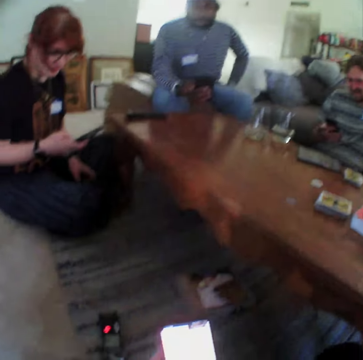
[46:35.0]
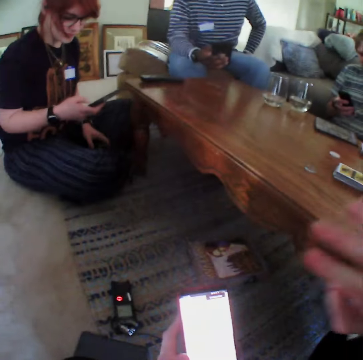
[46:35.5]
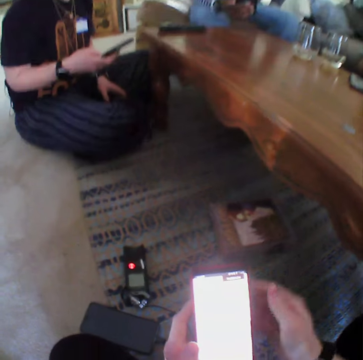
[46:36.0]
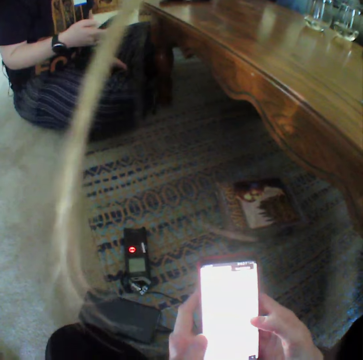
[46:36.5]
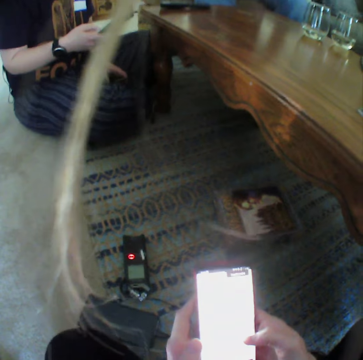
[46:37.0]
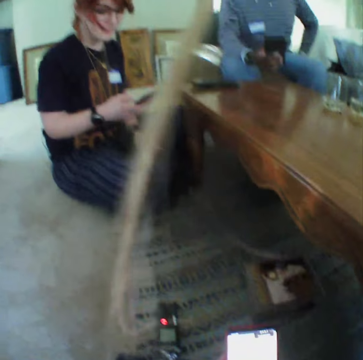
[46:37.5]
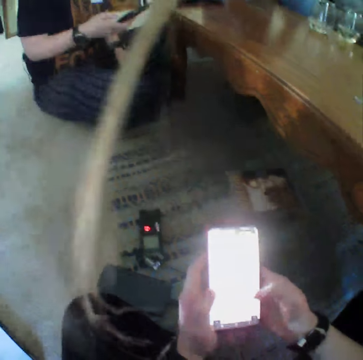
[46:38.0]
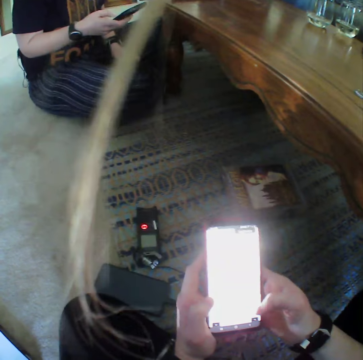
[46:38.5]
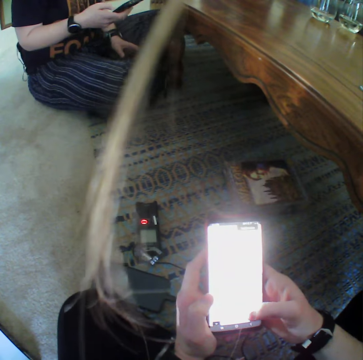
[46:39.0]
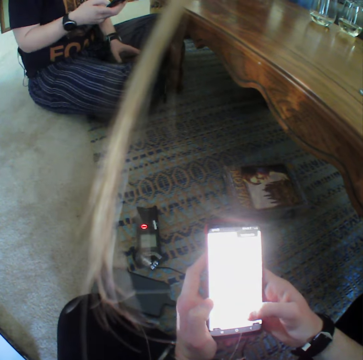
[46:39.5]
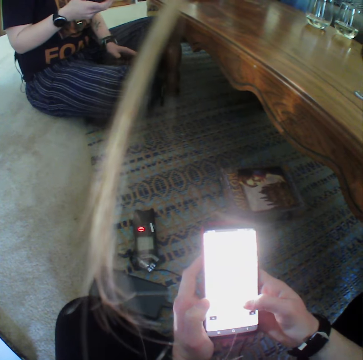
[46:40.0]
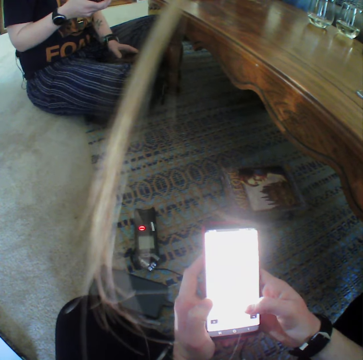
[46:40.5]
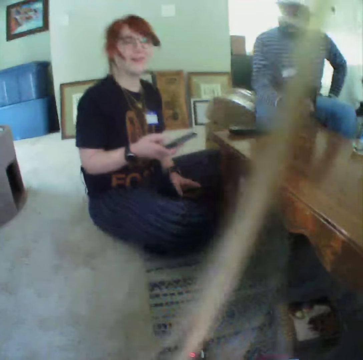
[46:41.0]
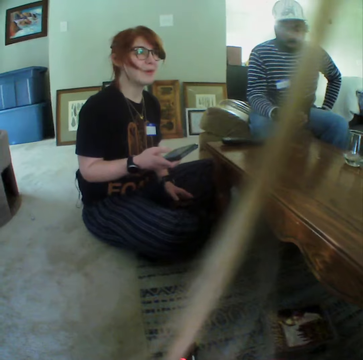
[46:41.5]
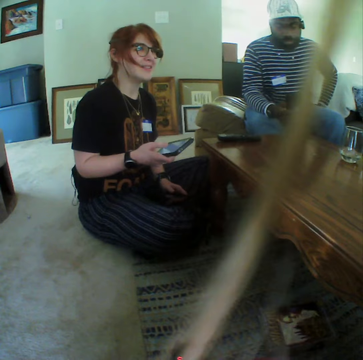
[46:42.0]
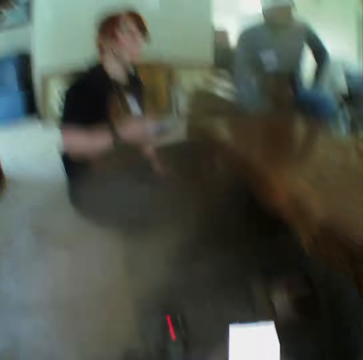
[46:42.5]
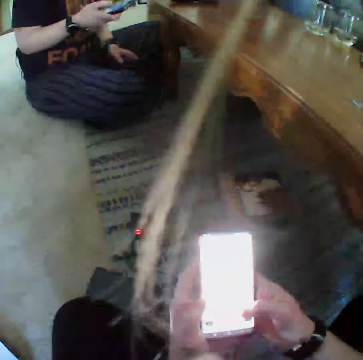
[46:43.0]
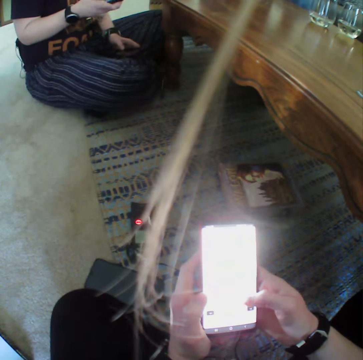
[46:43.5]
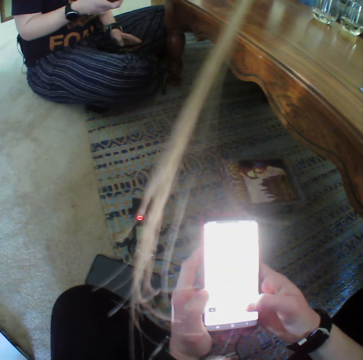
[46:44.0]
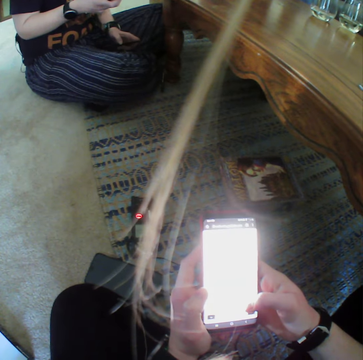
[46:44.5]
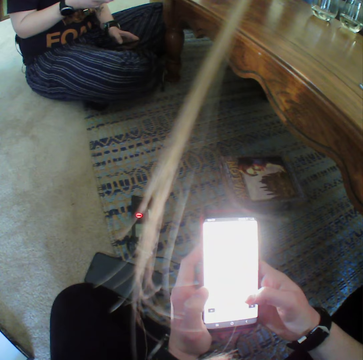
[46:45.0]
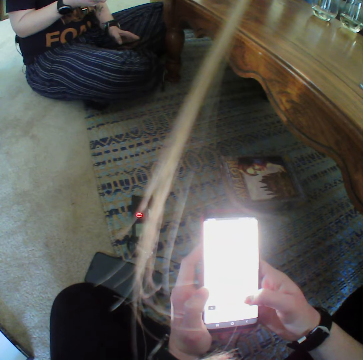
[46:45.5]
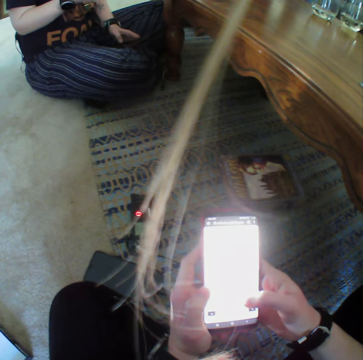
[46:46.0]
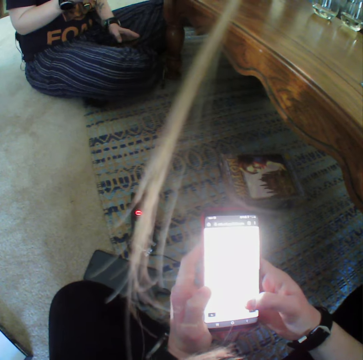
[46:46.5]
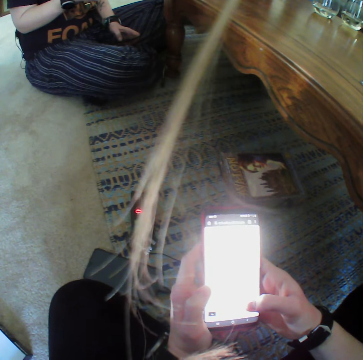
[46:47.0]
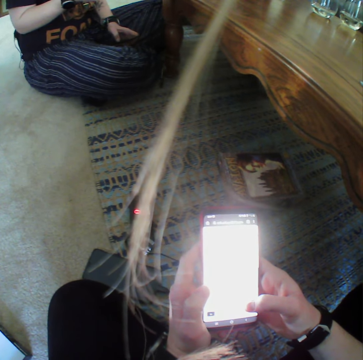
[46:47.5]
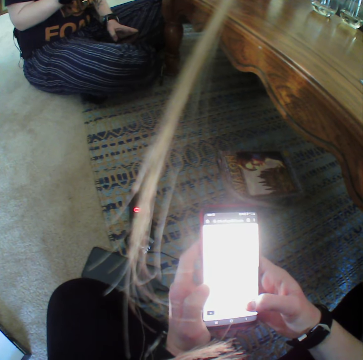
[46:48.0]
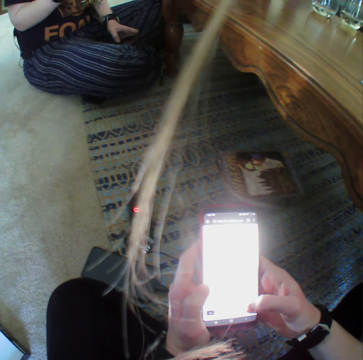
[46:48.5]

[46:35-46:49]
The camera wearer operates the phone. A lady speaks. The camera wearer operates the phone.

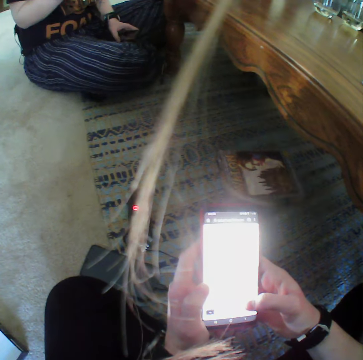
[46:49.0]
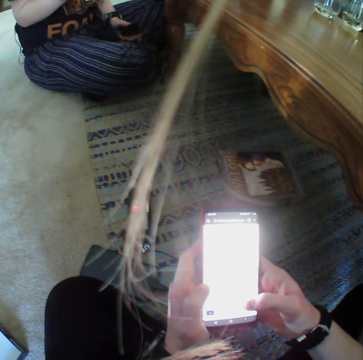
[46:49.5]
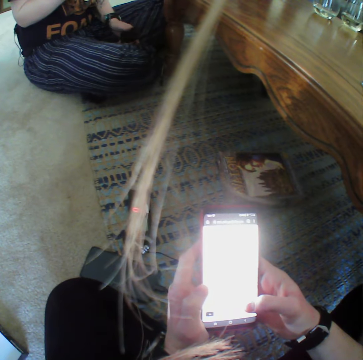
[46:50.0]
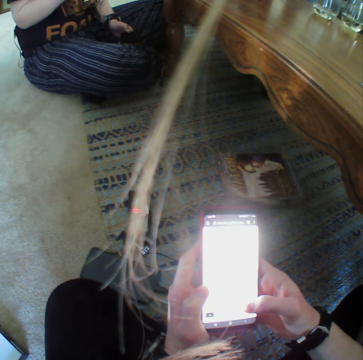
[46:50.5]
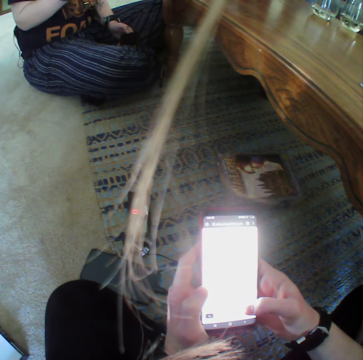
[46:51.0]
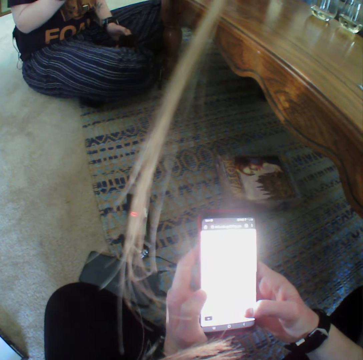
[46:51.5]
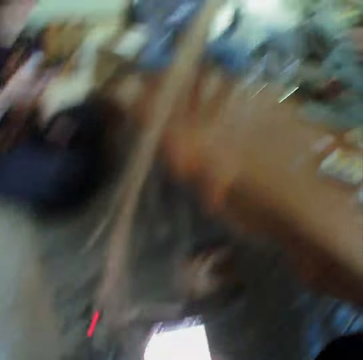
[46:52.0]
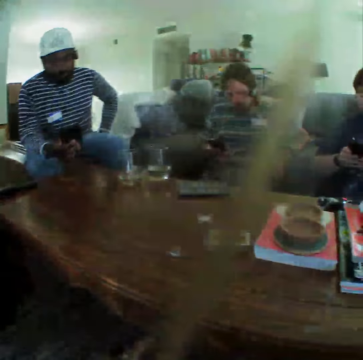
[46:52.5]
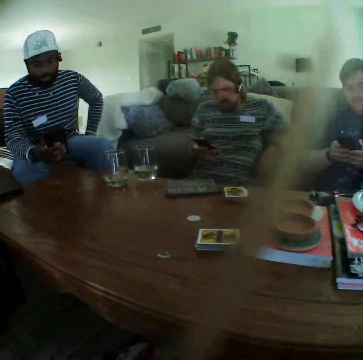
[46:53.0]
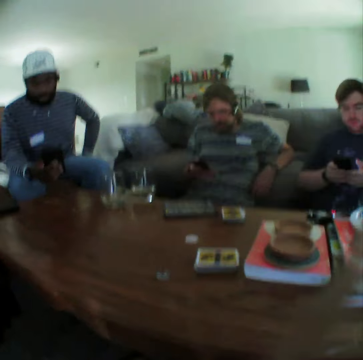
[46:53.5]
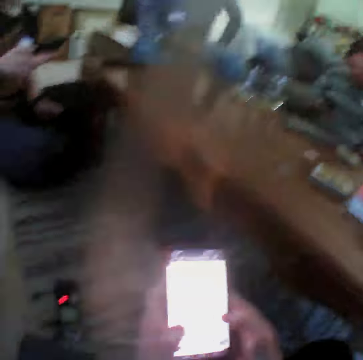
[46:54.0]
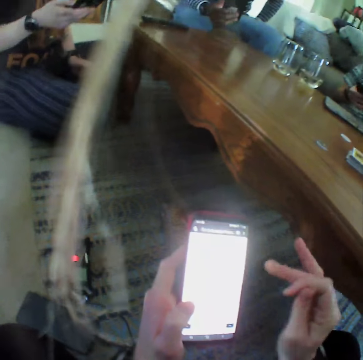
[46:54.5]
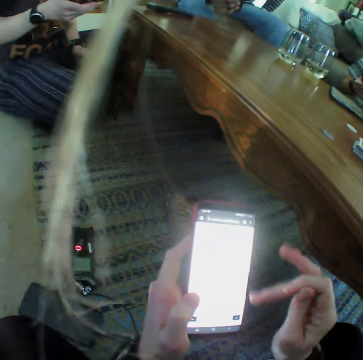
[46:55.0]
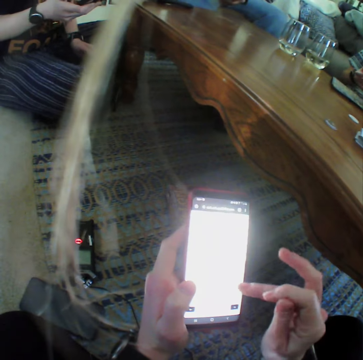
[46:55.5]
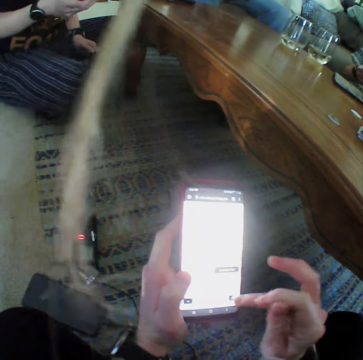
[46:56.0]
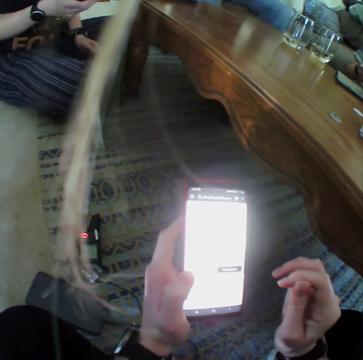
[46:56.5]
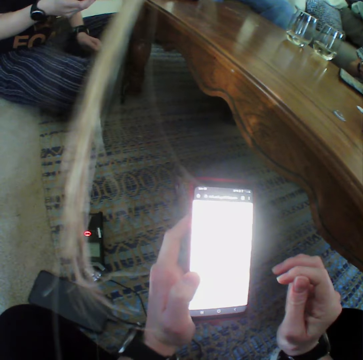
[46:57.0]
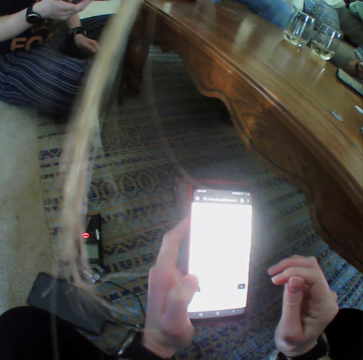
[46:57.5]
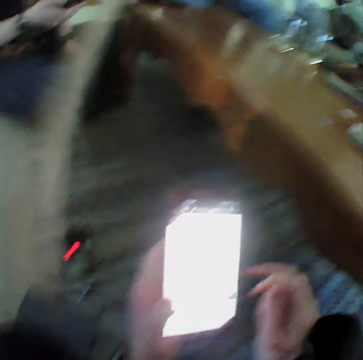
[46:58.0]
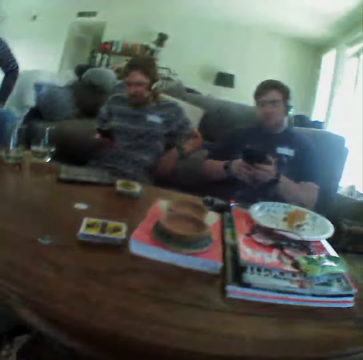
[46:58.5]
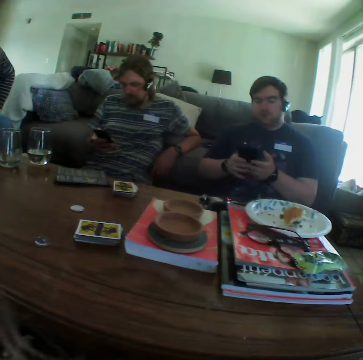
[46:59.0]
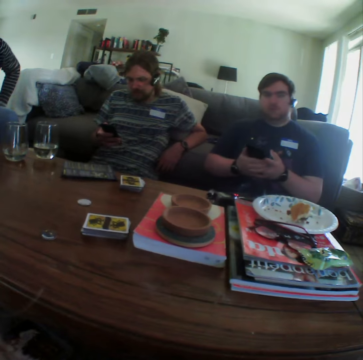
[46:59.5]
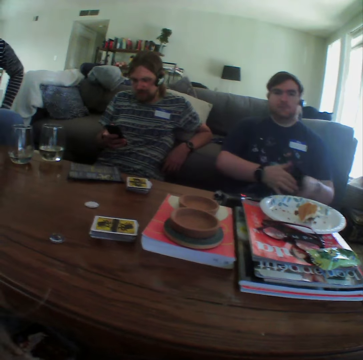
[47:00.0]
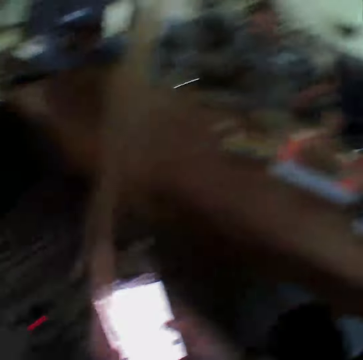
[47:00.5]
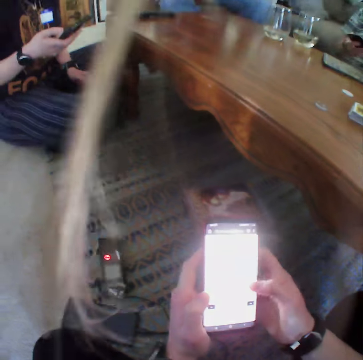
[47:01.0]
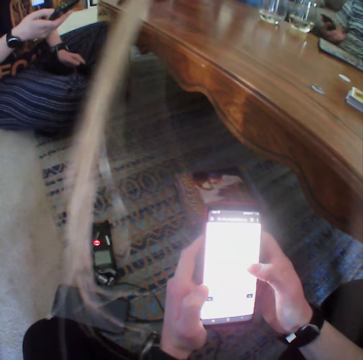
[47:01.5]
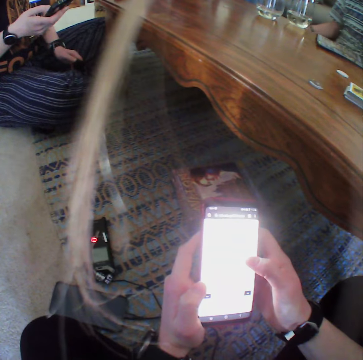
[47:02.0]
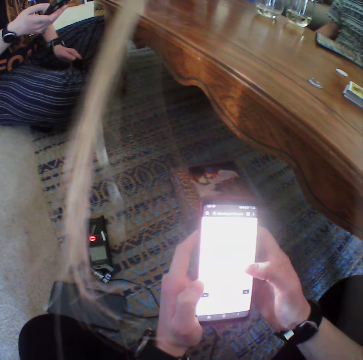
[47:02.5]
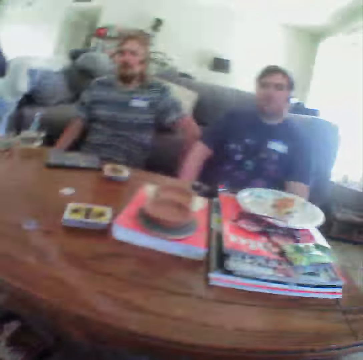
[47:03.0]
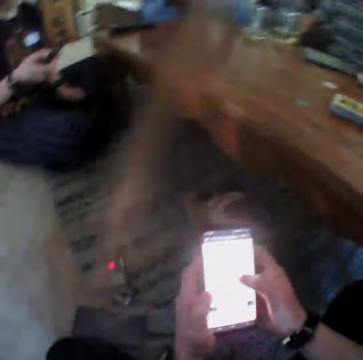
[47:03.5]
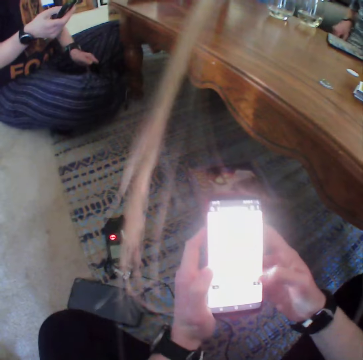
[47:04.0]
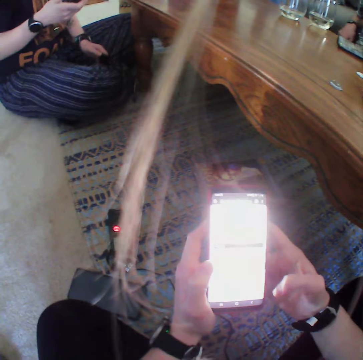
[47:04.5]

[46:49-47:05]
The camera wearer looks at a man, another man and a third man. They operate the phone. They look at the second man and the third man. The third man lowers the phone. The camera wearer operates the phone.

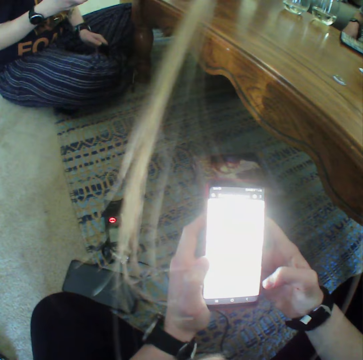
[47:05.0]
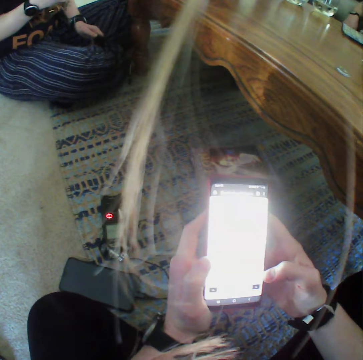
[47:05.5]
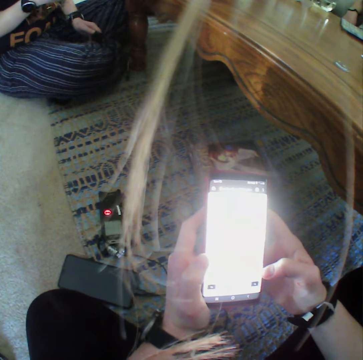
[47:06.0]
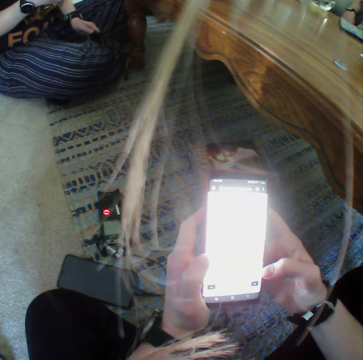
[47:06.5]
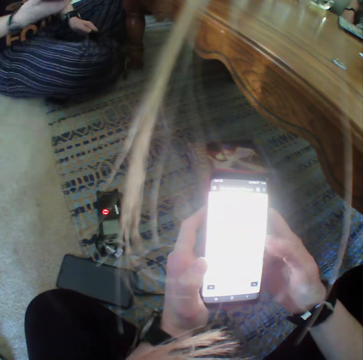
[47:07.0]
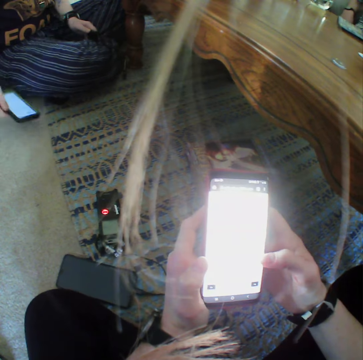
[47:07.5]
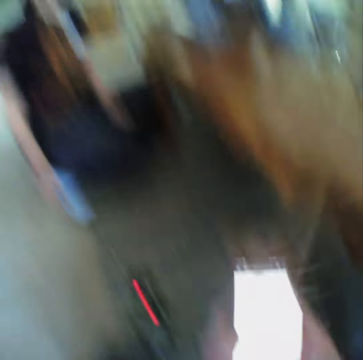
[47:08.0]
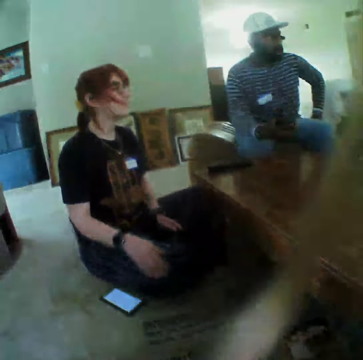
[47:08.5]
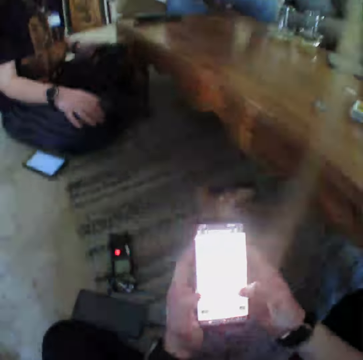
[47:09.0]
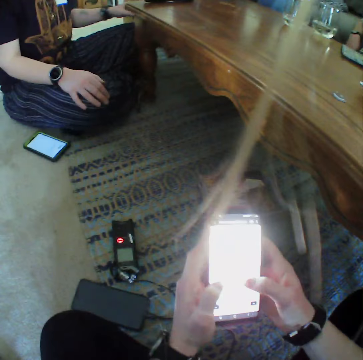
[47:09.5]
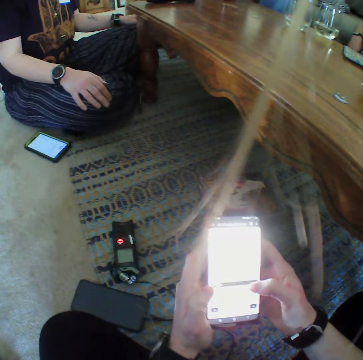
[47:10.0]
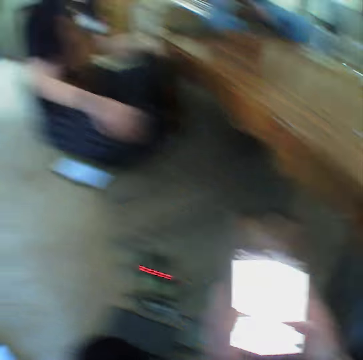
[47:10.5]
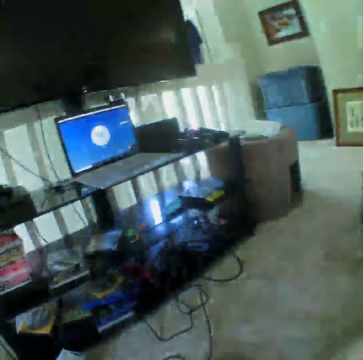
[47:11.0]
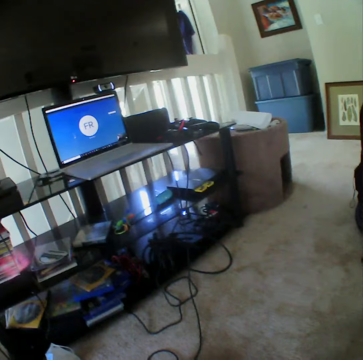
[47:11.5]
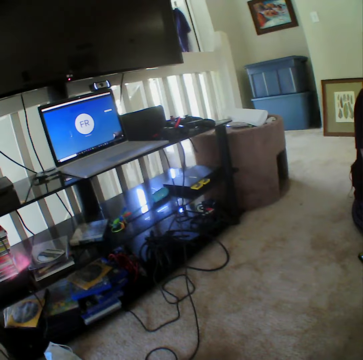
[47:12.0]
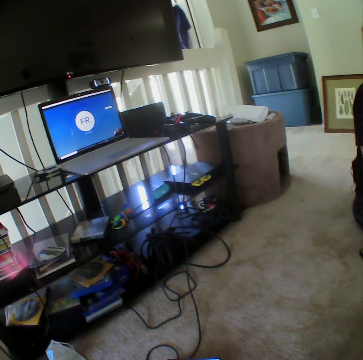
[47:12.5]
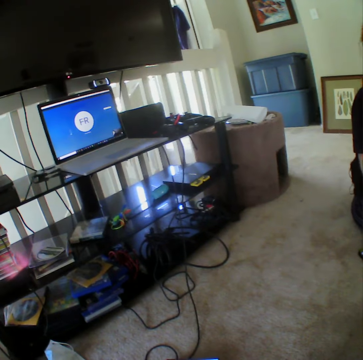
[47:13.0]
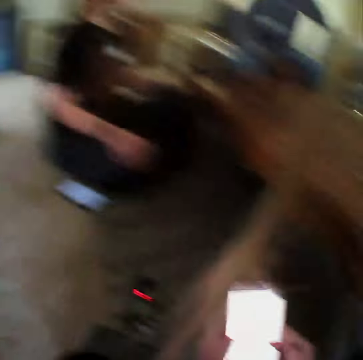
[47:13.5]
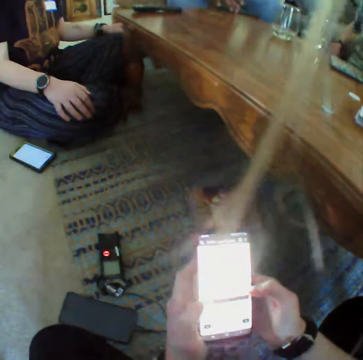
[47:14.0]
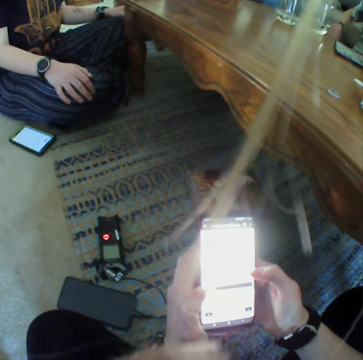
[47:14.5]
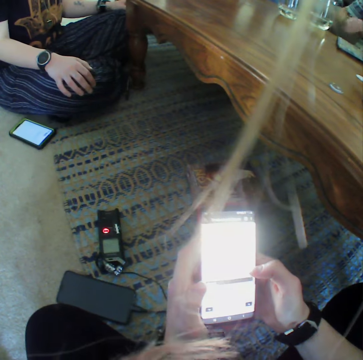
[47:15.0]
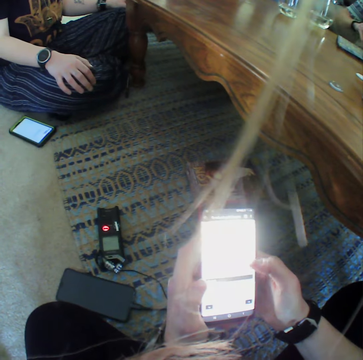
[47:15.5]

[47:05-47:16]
A lady places her phone on the floor. The camera wearer looks at the lady. They look at the phone. They look at the laptop. They look at the phone.
